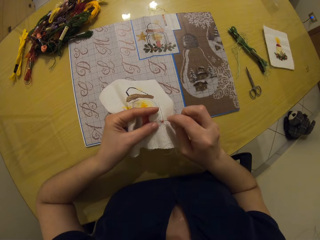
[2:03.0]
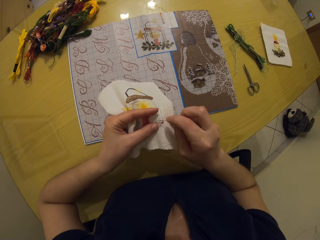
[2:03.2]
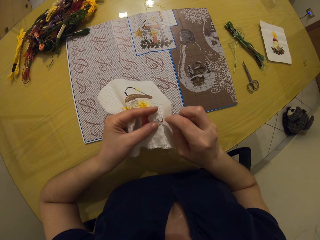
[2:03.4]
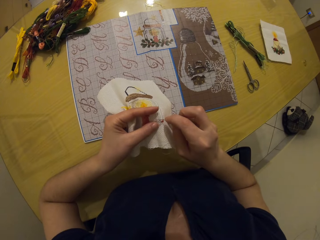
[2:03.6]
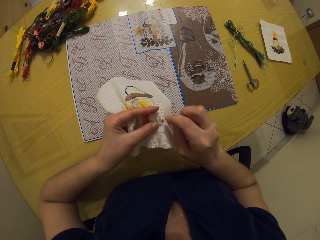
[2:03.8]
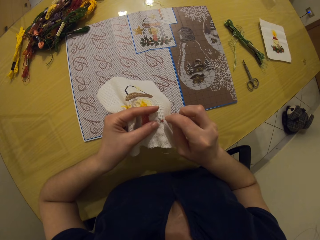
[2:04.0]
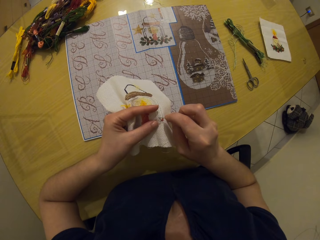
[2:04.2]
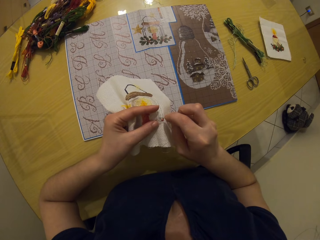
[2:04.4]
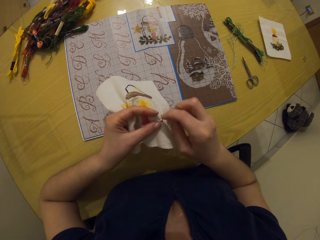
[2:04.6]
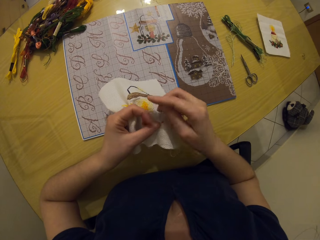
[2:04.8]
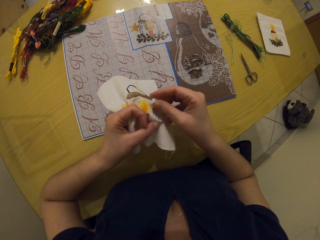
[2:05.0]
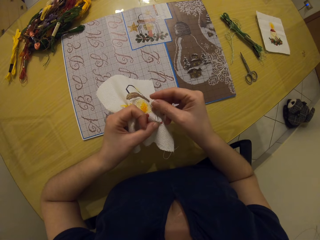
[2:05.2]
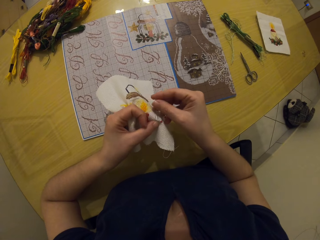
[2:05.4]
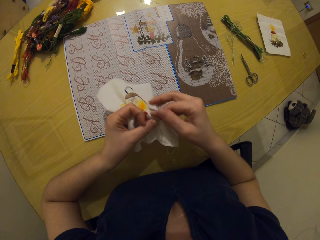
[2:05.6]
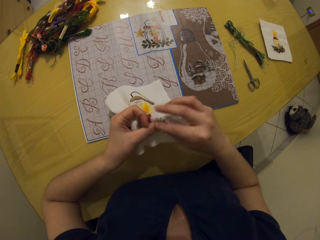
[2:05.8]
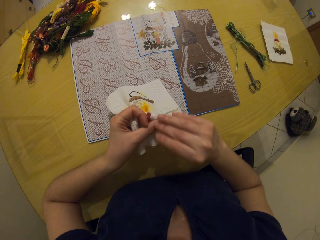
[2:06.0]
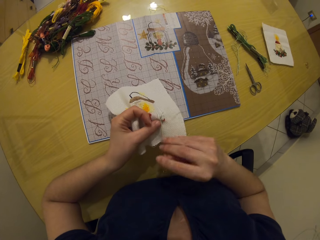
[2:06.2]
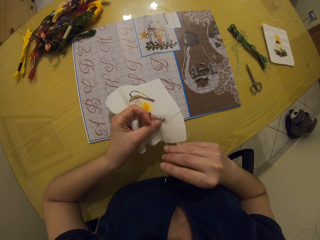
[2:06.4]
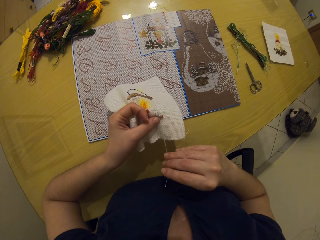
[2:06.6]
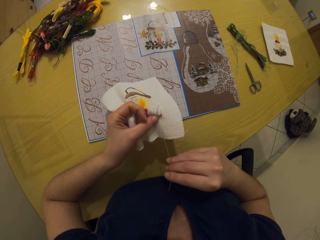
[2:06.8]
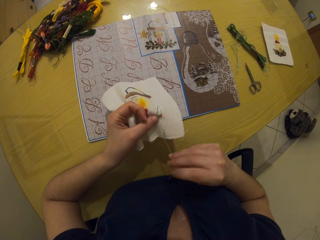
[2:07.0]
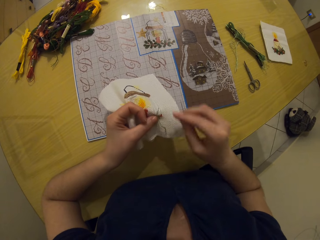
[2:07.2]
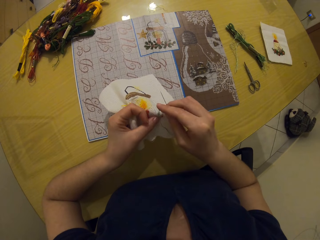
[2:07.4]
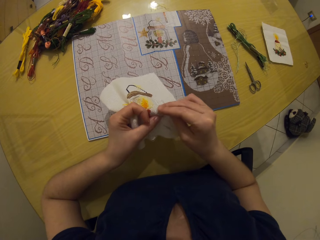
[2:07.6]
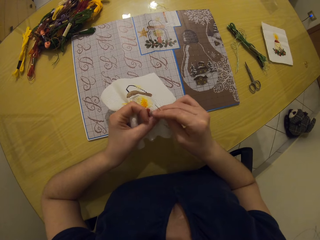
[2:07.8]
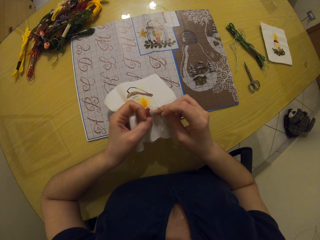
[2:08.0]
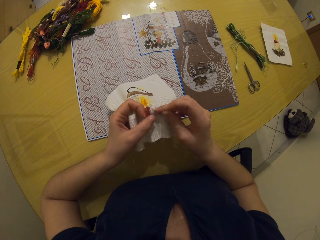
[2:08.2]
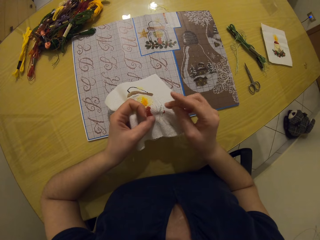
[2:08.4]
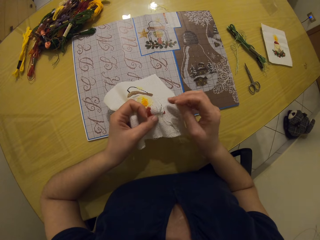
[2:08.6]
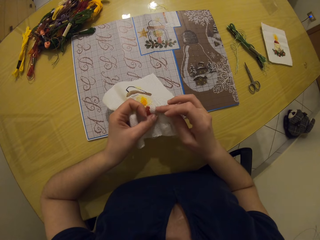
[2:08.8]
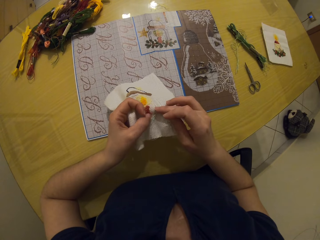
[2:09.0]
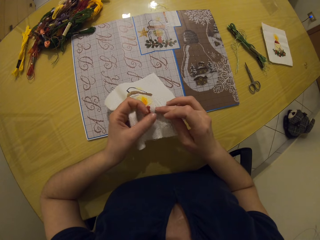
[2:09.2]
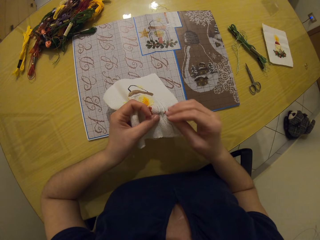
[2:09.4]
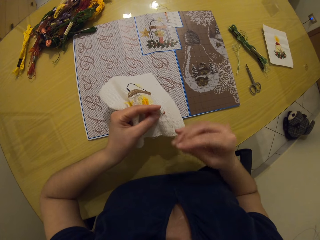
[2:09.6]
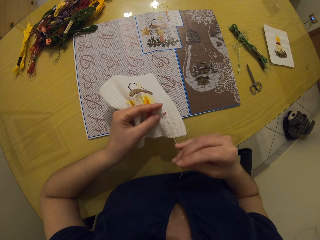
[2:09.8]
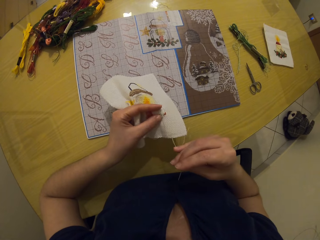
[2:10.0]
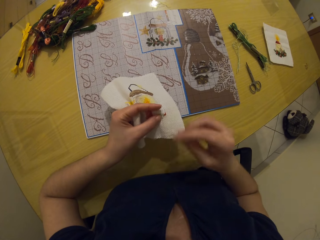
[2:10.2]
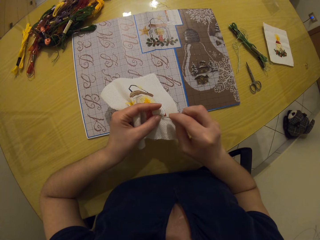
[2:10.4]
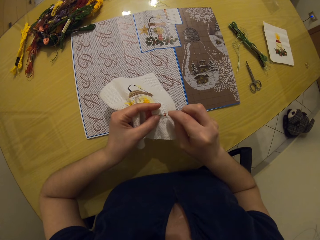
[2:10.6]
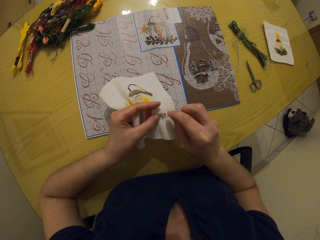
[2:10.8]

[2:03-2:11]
The camera wearer sews on the piece of clothing with the needle and thread in her right hand.

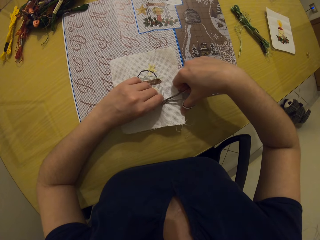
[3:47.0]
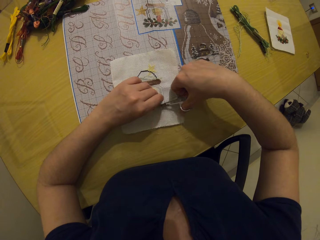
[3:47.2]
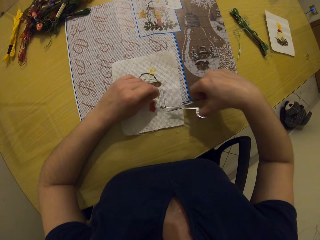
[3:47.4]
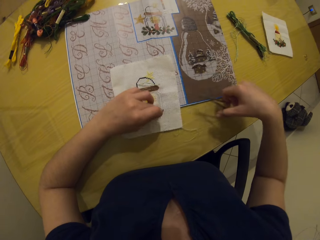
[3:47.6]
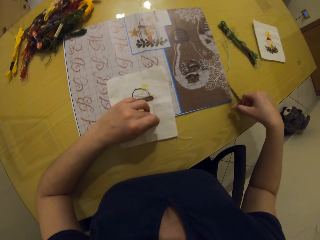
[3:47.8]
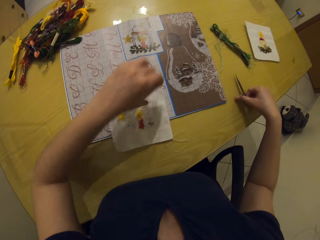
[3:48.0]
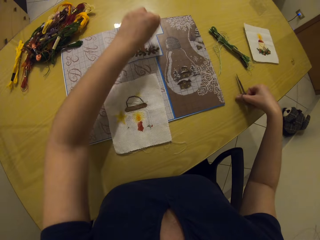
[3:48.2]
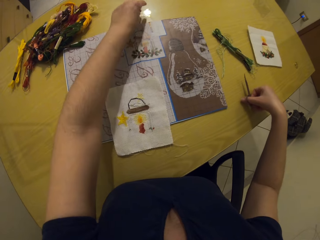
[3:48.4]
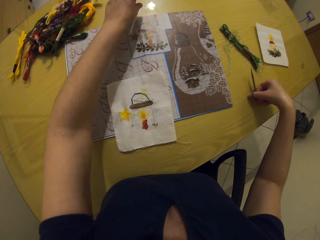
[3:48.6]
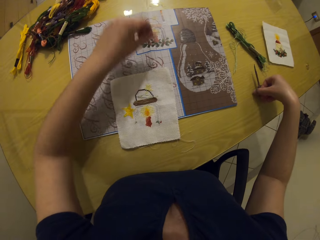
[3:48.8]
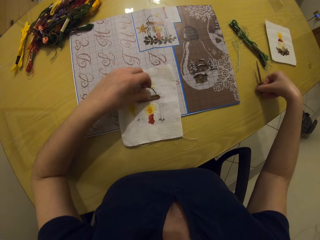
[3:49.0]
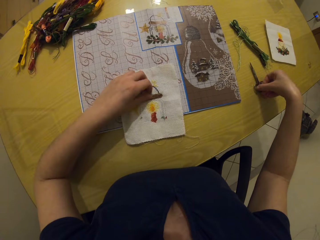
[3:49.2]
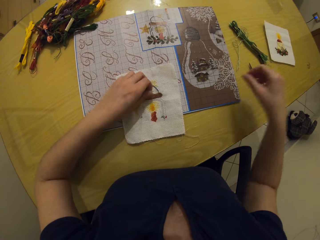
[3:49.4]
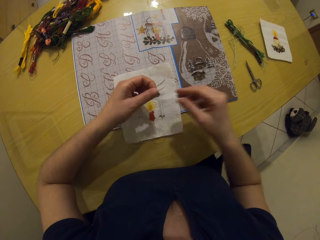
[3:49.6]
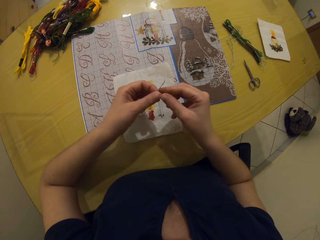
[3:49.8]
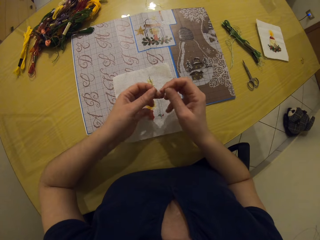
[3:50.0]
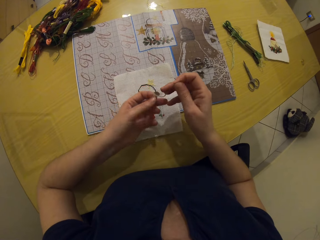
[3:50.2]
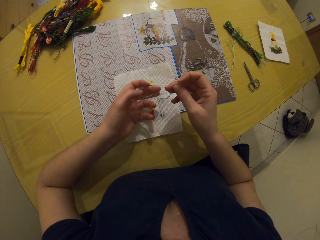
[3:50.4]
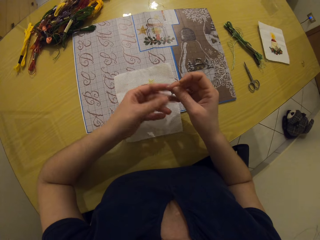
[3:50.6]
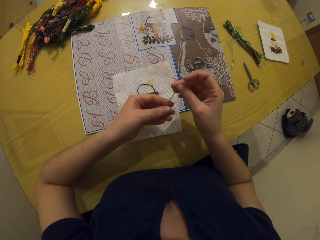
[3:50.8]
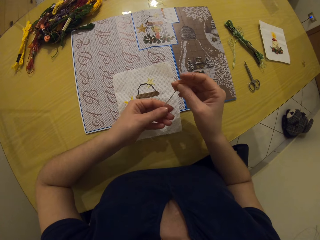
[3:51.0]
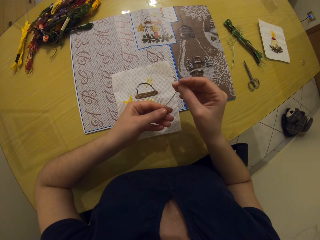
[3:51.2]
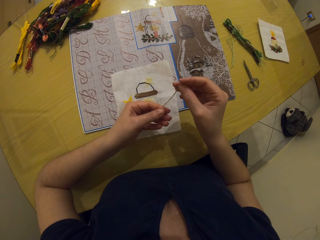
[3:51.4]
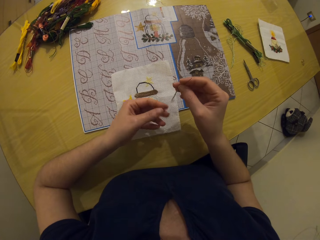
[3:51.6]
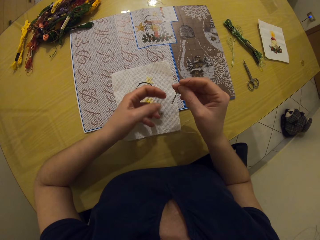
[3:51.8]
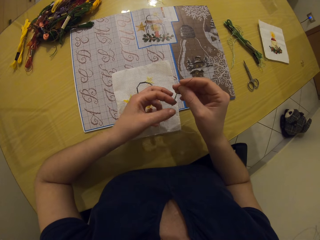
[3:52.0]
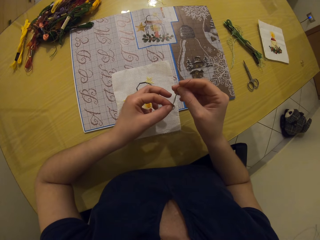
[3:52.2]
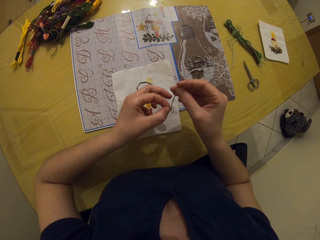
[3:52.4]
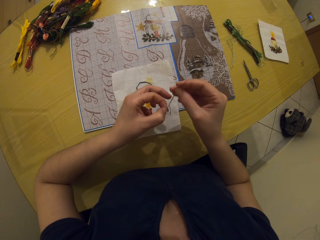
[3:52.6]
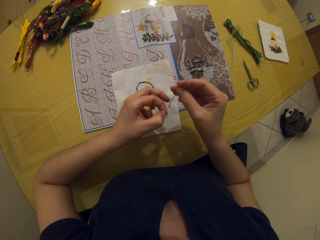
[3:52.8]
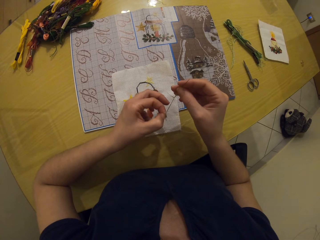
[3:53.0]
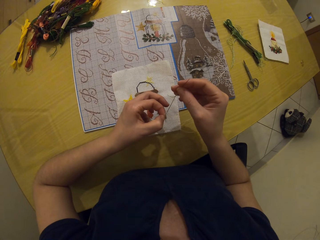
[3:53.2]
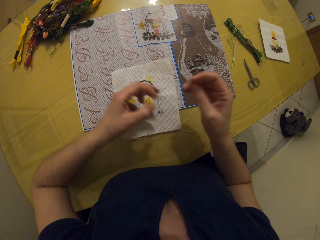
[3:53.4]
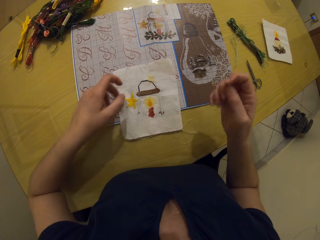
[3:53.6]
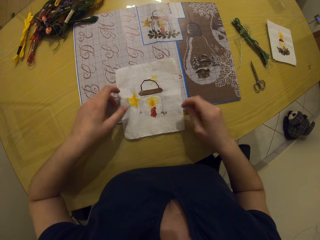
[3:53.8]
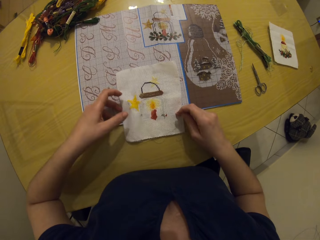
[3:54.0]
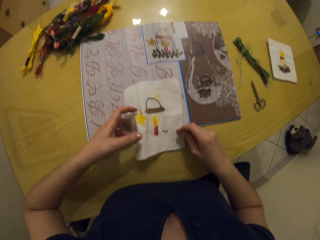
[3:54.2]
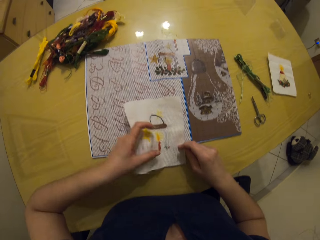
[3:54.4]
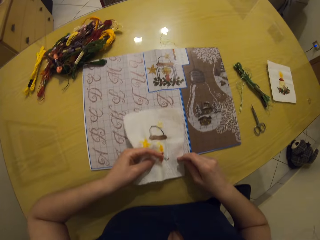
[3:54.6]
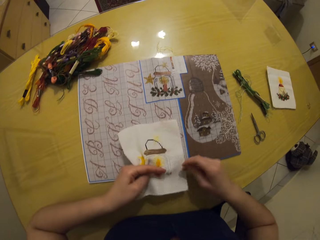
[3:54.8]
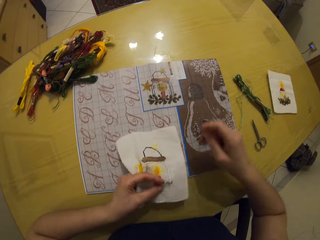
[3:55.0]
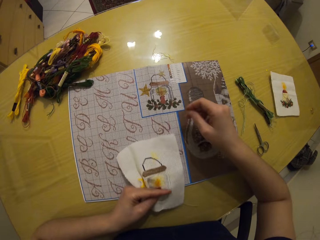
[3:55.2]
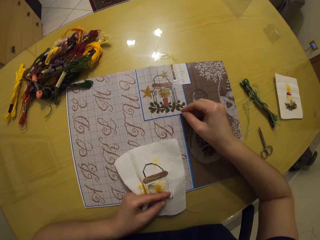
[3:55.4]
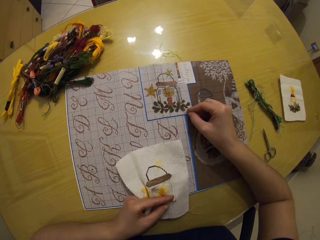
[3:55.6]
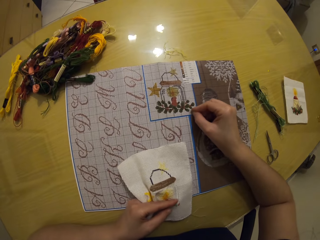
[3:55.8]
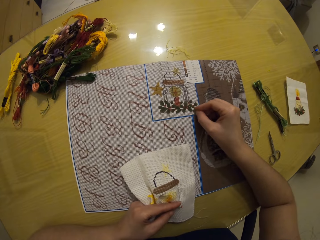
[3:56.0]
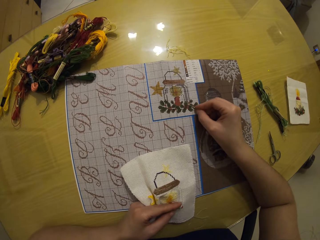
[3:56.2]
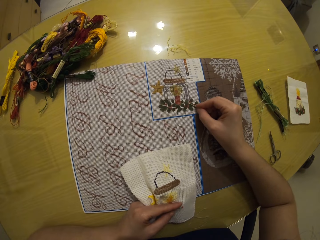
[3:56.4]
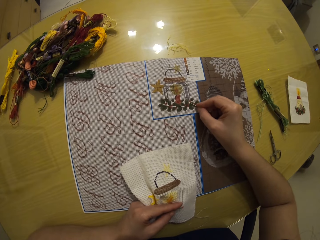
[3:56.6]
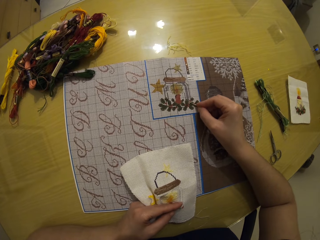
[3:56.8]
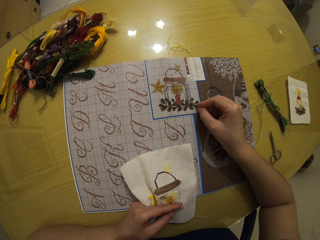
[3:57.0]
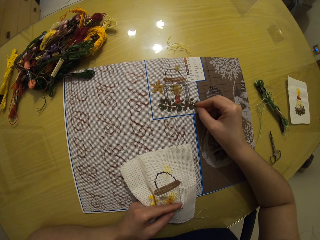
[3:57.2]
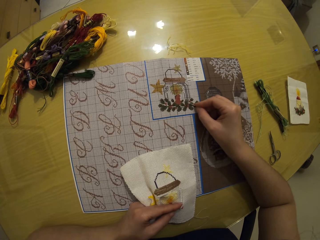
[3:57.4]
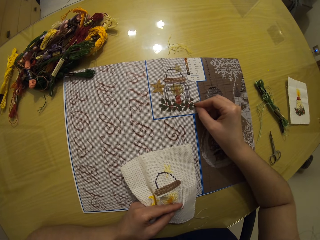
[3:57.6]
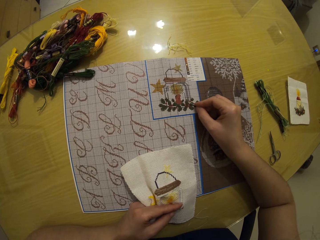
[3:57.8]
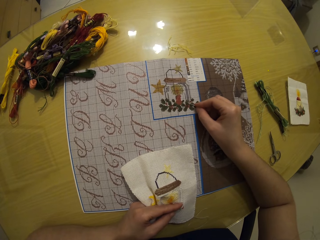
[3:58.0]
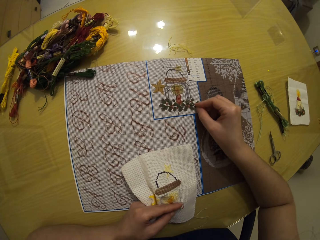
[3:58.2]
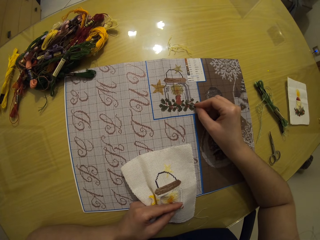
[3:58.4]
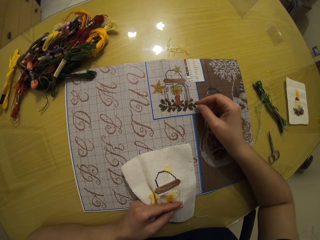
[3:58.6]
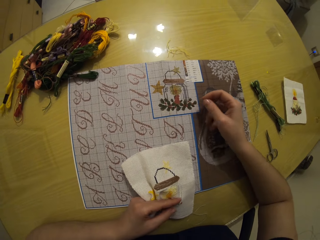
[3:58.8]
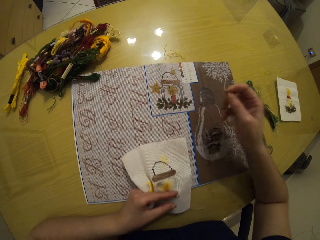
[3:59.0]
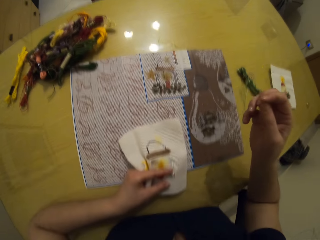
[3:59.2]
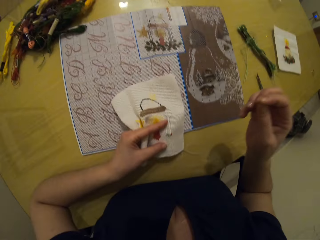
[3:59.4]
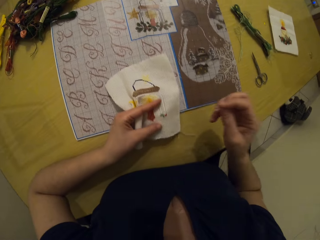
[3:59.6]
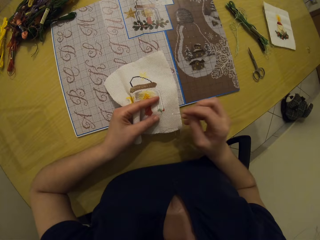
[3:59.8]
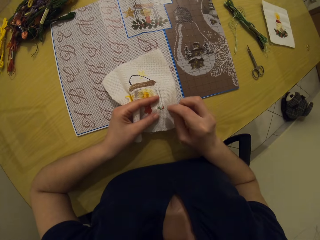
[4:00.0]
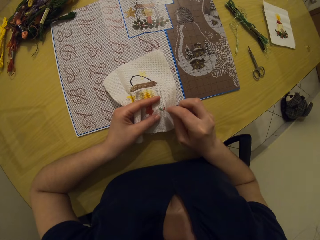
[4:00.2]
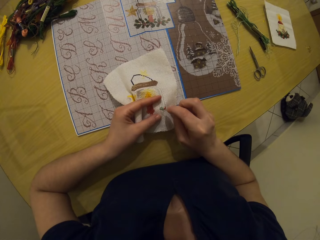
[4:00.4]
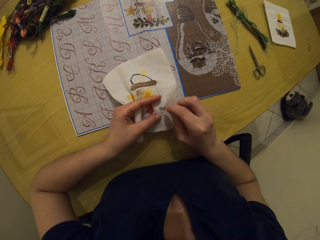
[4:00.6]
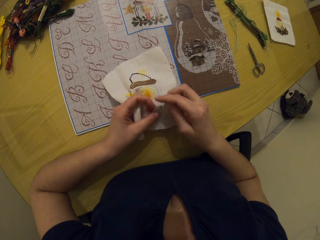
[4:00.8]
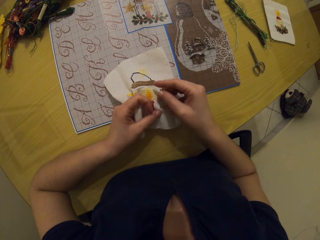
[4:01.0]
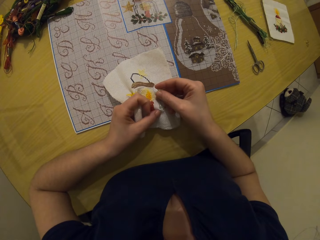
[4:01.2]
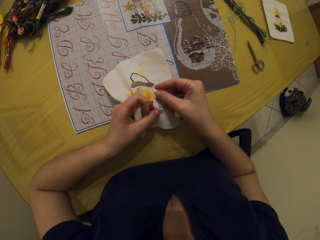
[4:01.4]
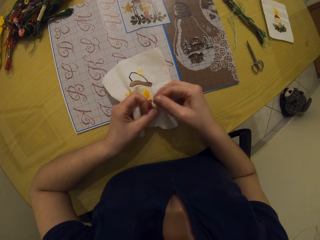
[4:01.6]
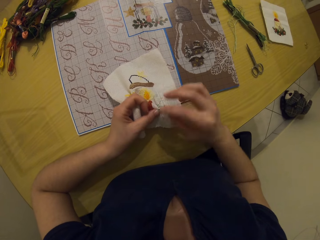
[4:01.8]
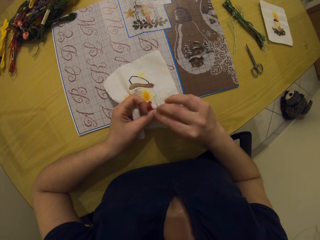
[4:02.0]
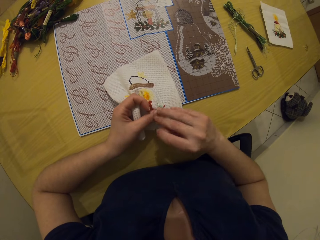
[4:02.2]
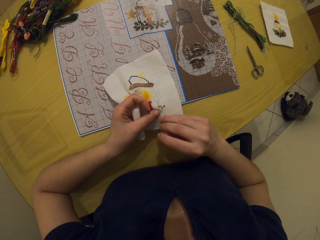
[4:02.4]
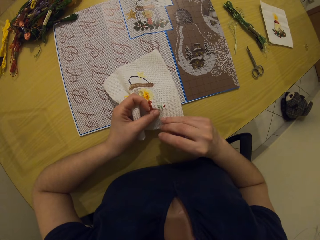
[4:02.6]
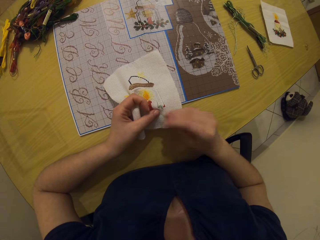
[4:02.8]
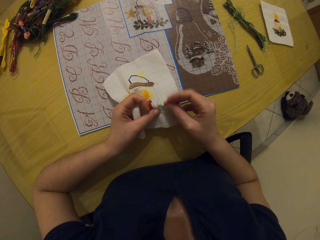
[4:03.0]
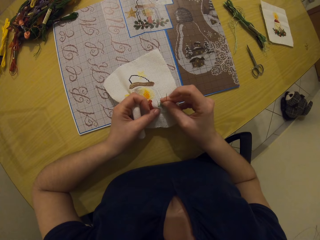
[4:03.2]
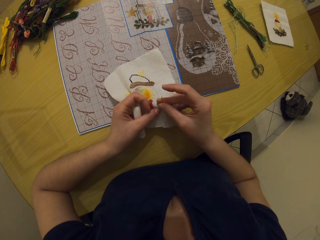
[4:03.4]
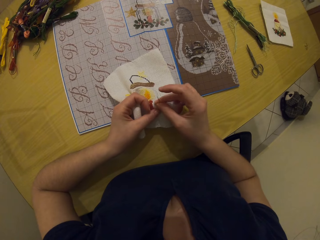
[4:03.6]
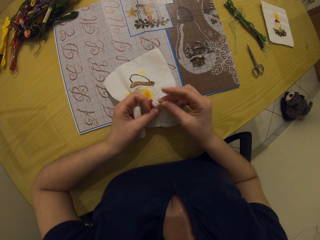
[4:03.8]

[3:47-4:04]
The camera wearer drops the strand of thread on the table with her left hand. She drops the pair of scissors on the table with her right hand. She picks up the needle from the table with her left hand. She passes the needle to her right hand. She adjusts the thread. She picks up the piece of clothing from the table with her left hand. She holds the cloth. She touches the piece of clothing with the needle in her right hand. She points the copy with the needle. She lifts her hand. She sews on the piece of clothing with the needle and thread in her right hand.
